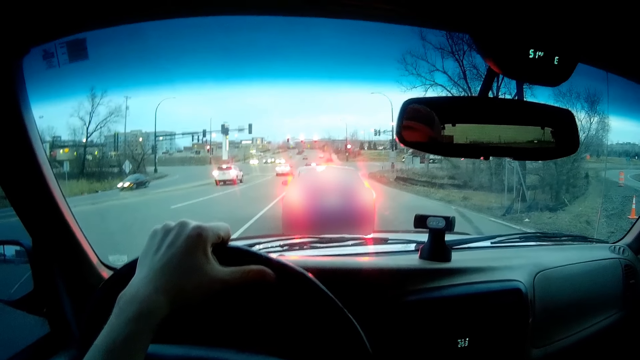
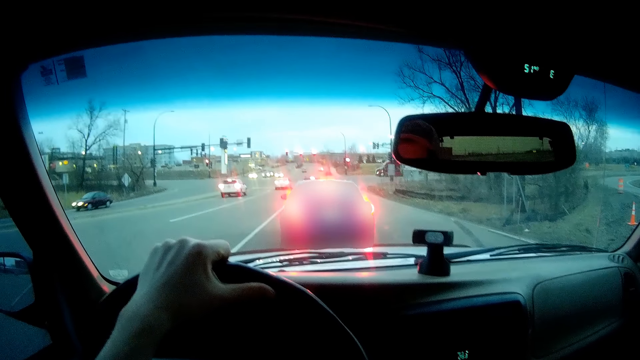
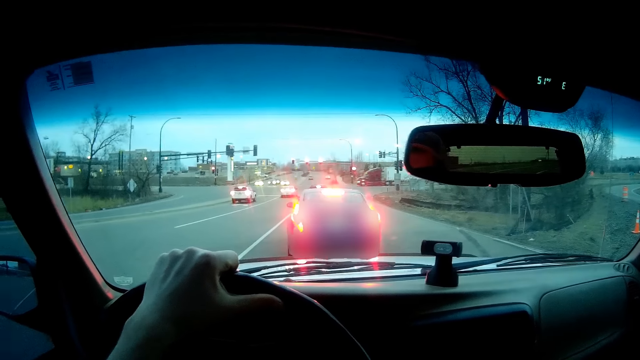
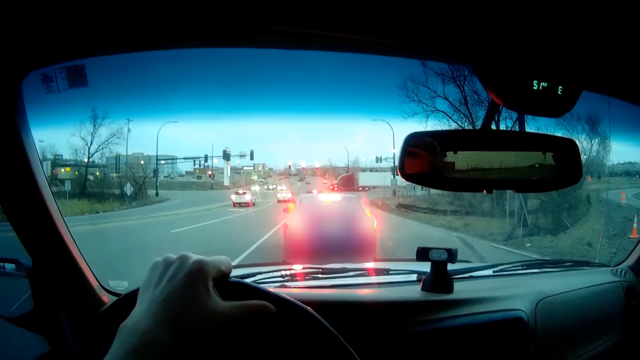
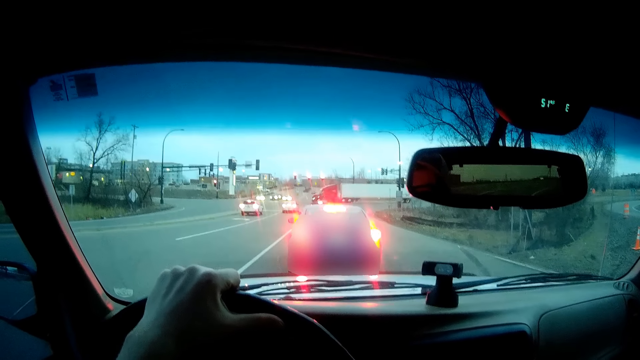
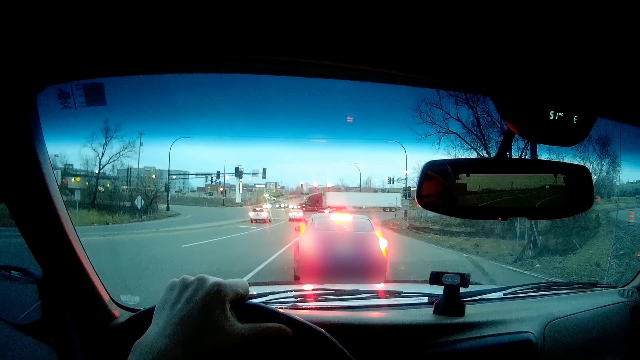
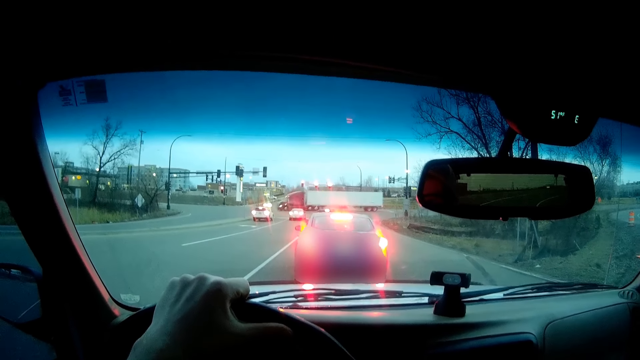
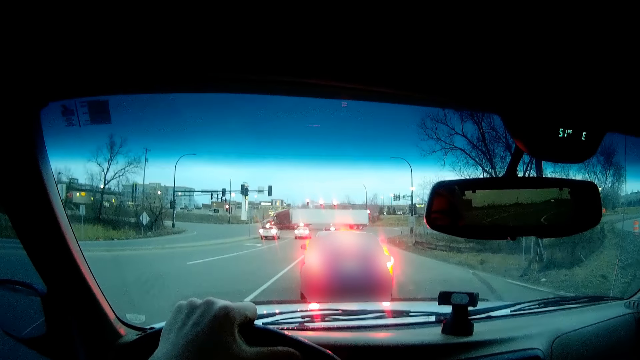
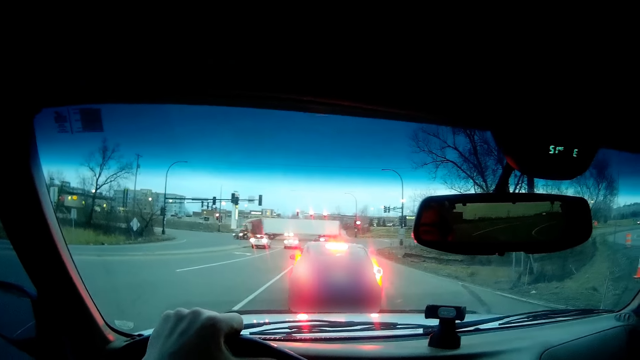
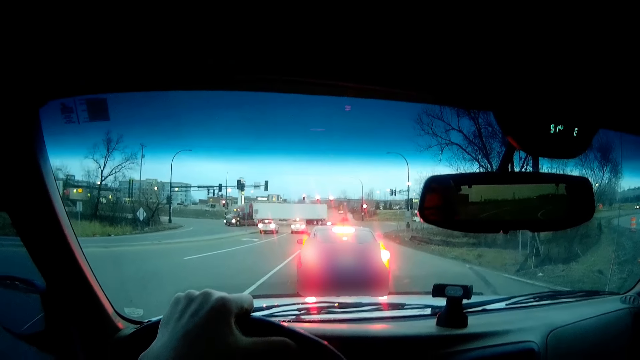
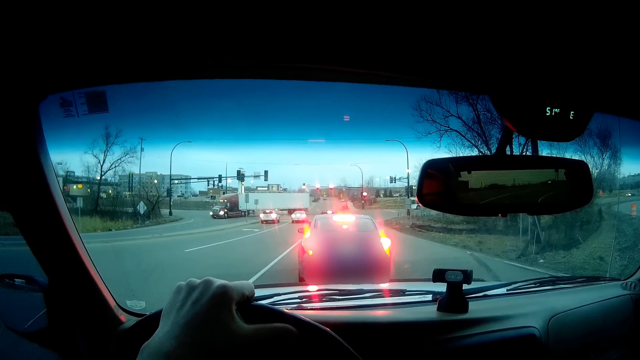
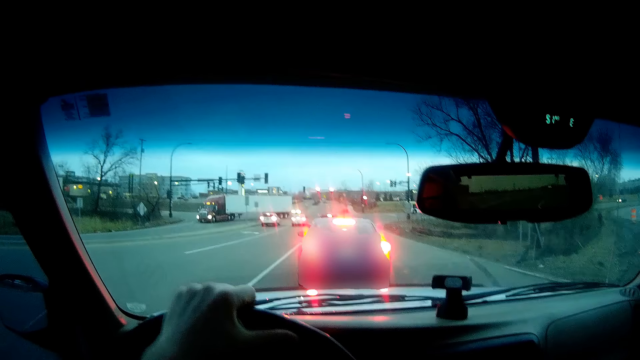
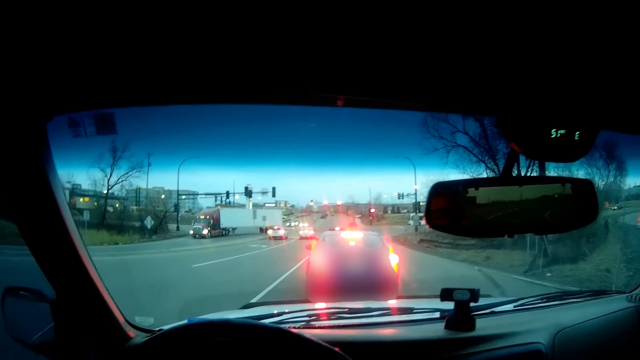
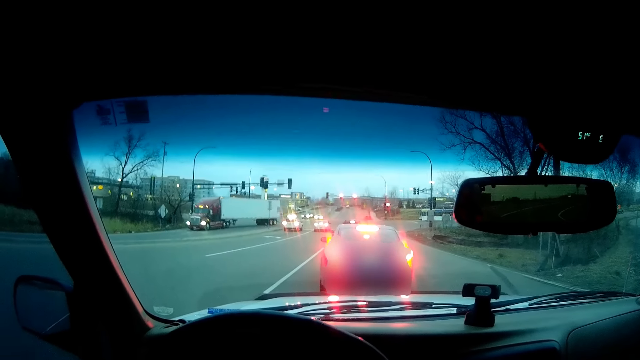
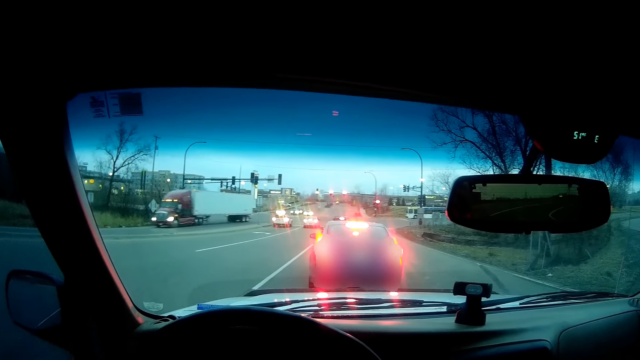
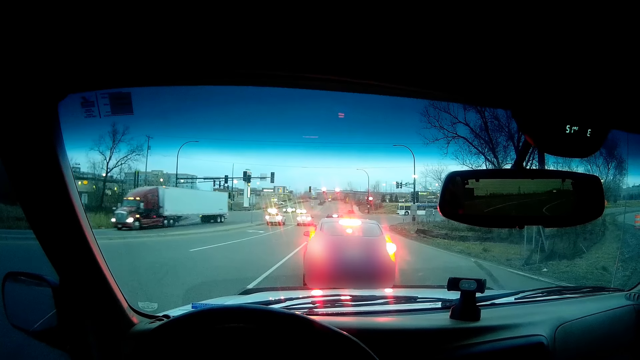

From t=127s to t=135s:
A container truck drove past the camera wearer.

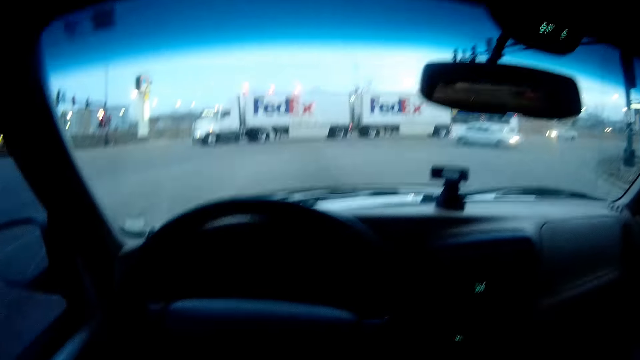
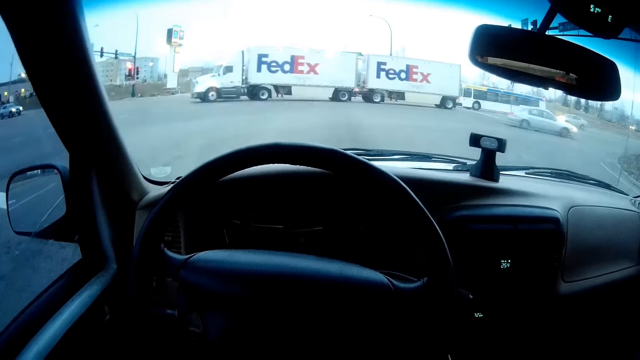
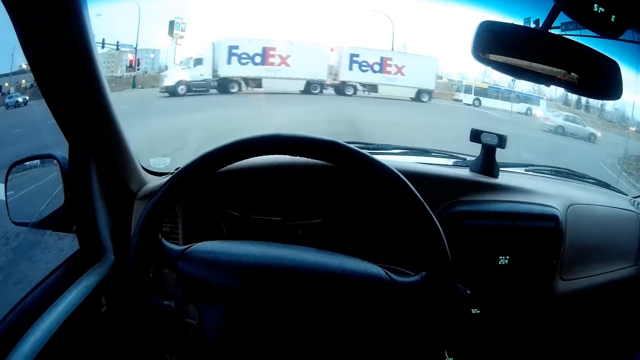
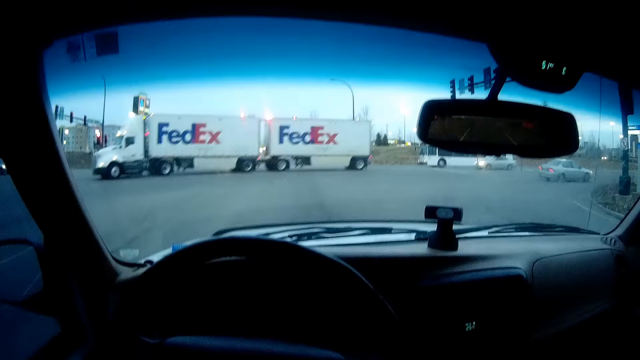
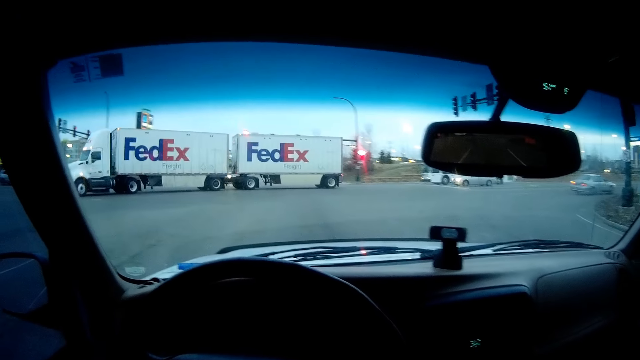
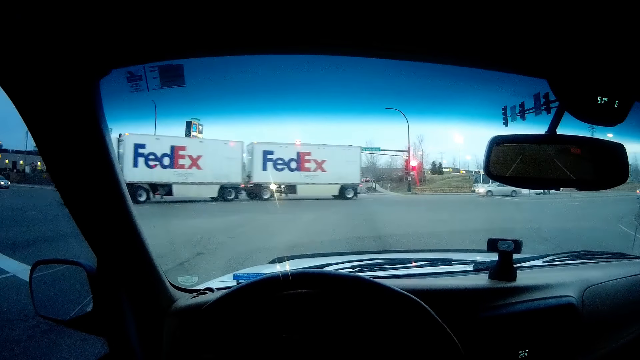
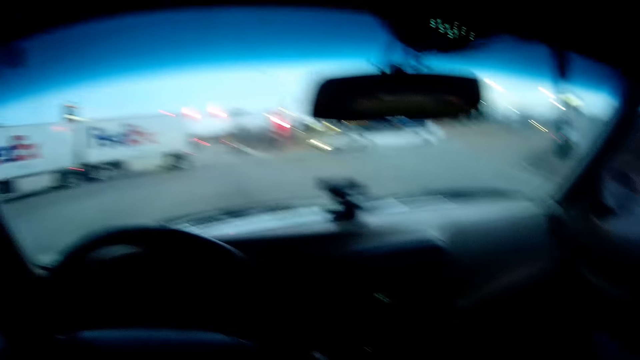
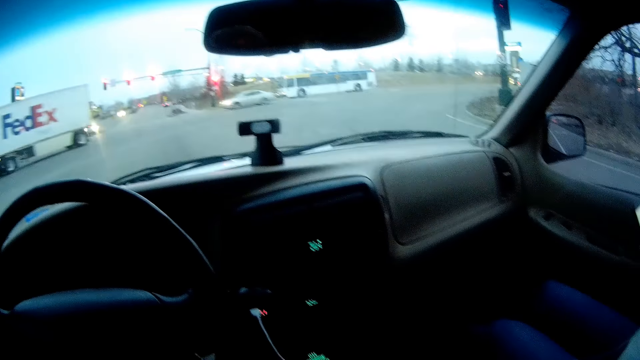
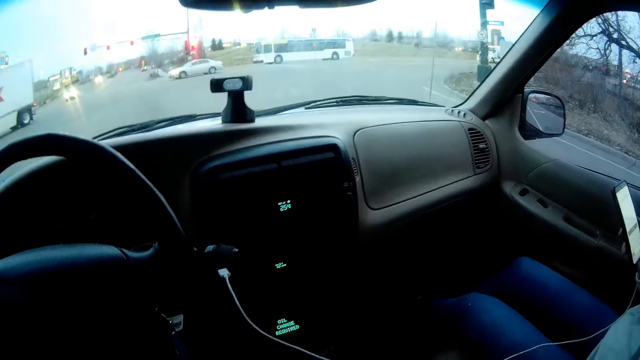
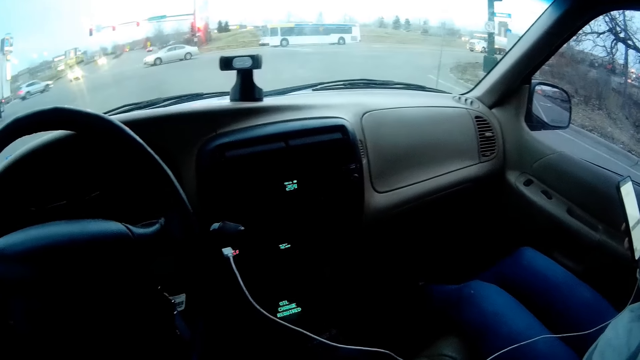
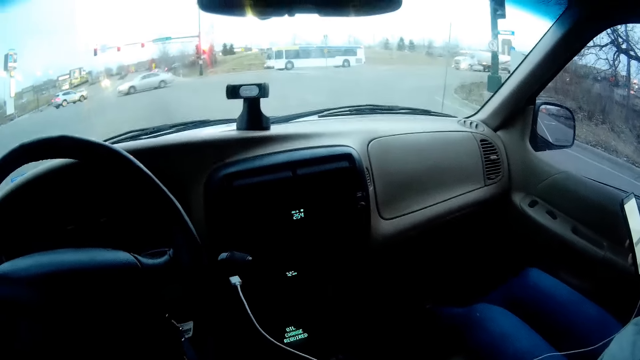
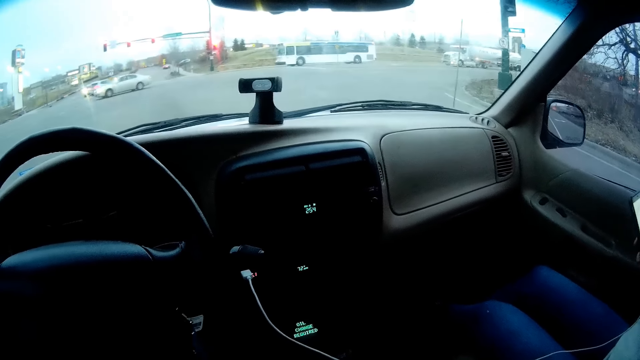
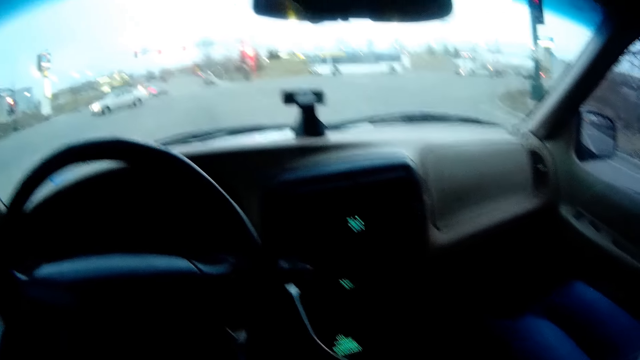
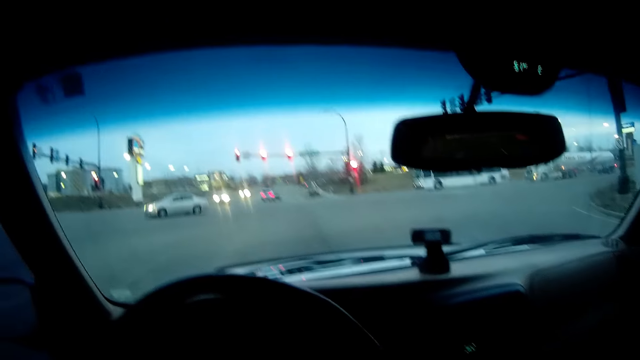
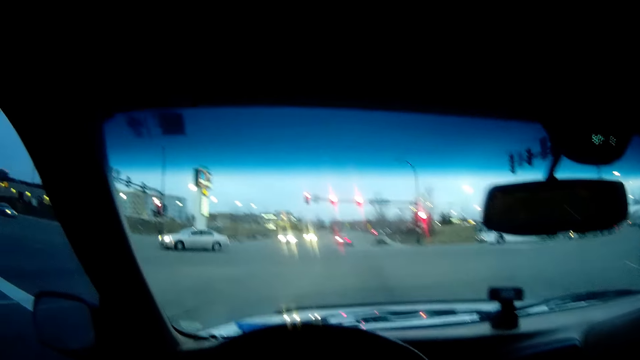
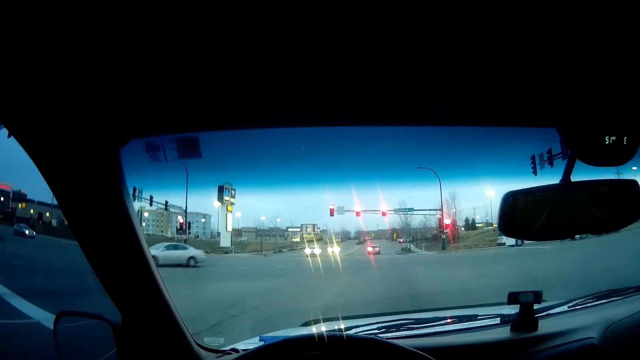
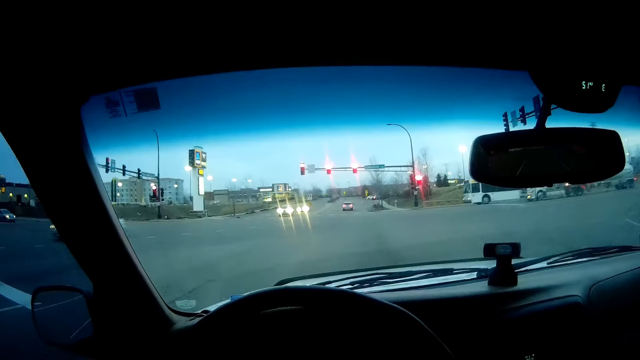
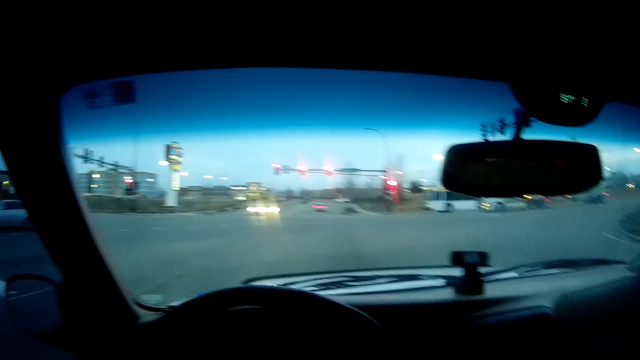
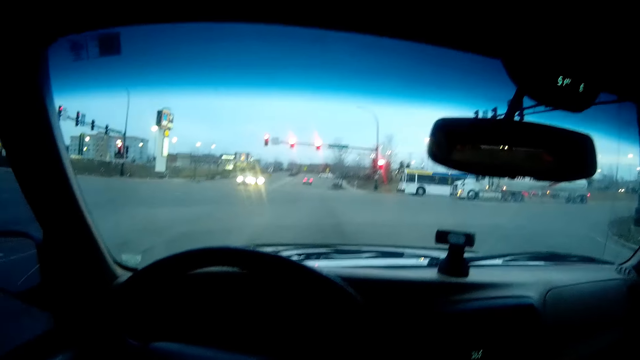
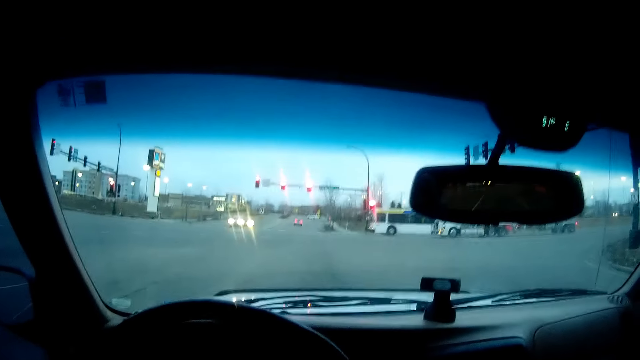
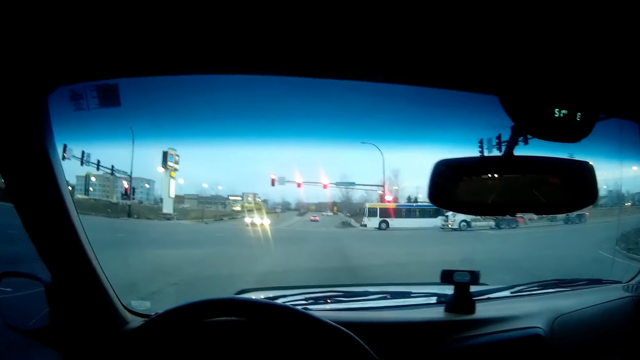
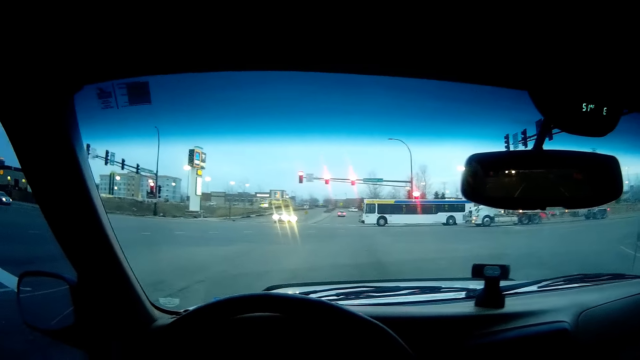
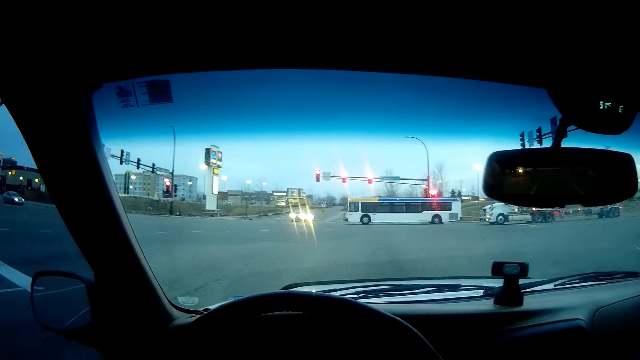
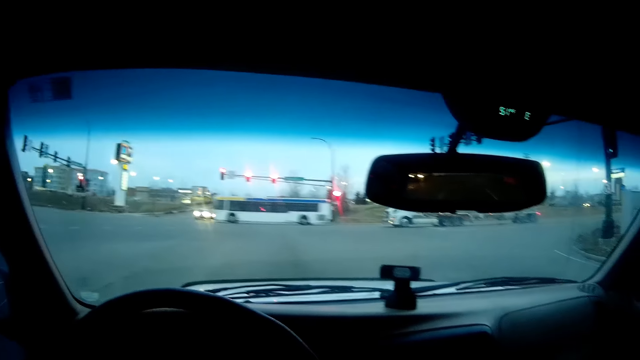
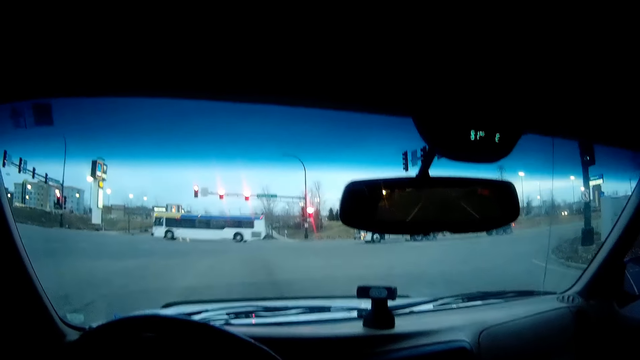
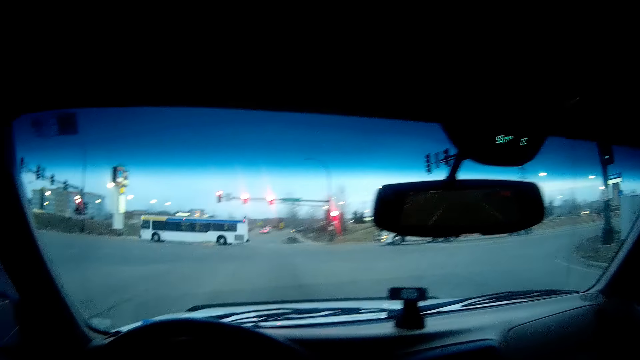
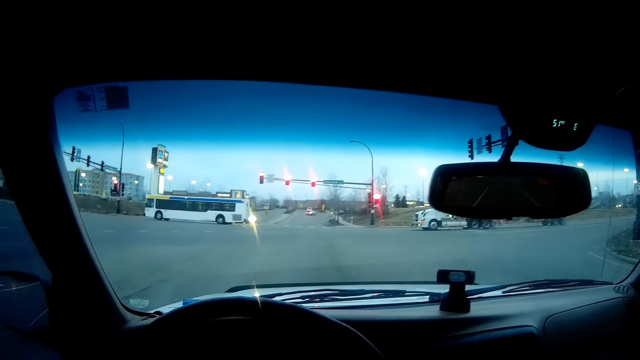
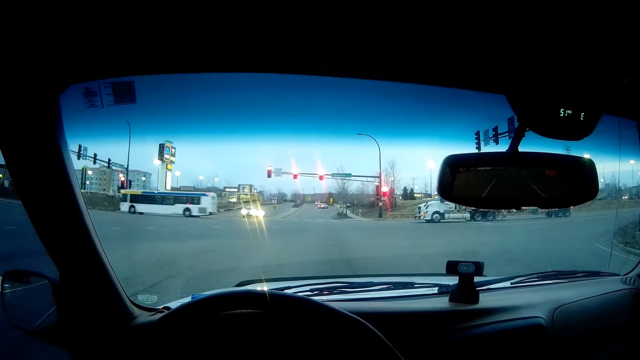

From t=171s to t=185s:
The camera wearer stops the car.
